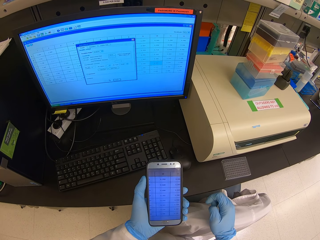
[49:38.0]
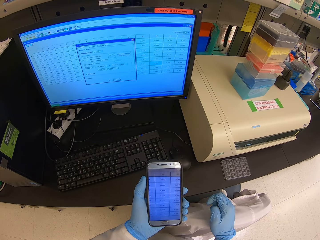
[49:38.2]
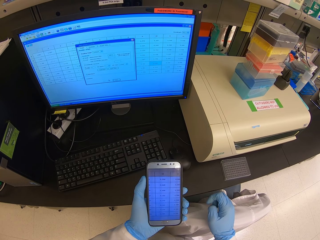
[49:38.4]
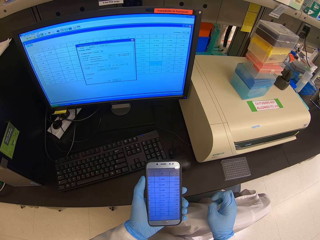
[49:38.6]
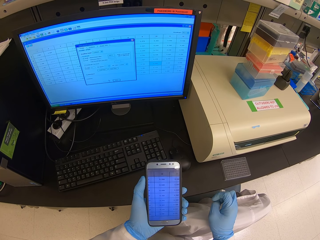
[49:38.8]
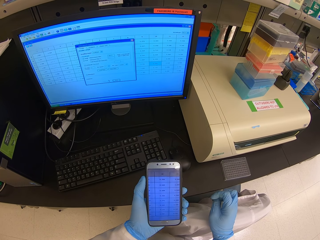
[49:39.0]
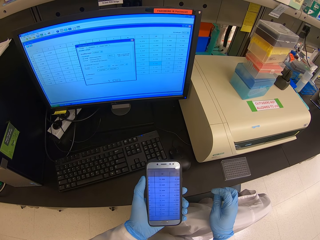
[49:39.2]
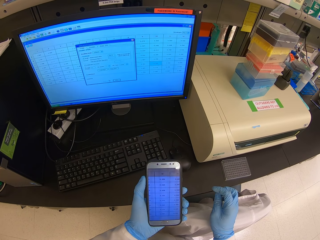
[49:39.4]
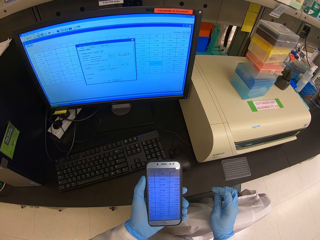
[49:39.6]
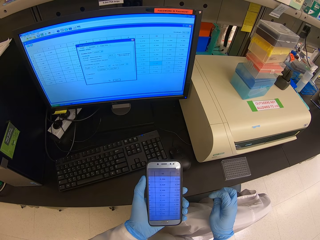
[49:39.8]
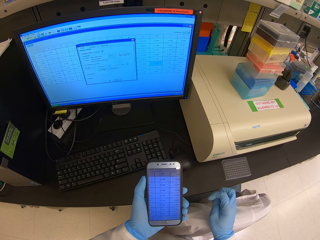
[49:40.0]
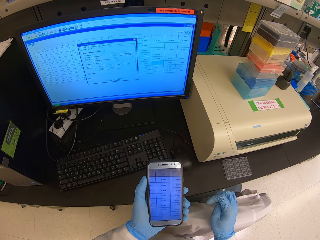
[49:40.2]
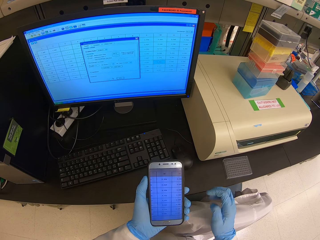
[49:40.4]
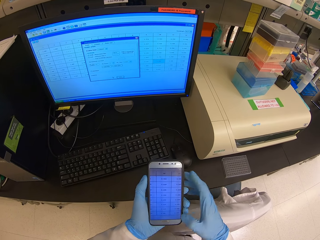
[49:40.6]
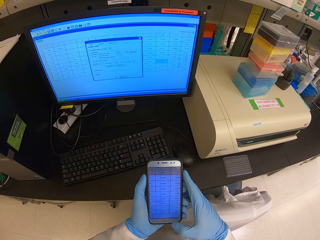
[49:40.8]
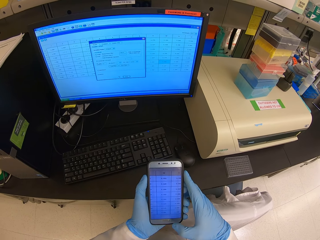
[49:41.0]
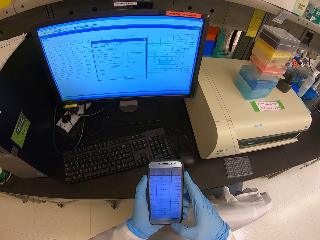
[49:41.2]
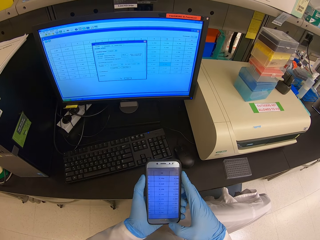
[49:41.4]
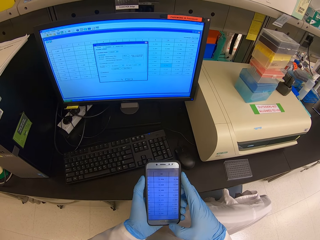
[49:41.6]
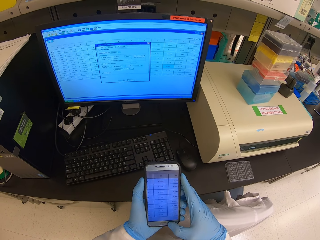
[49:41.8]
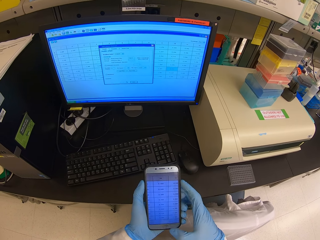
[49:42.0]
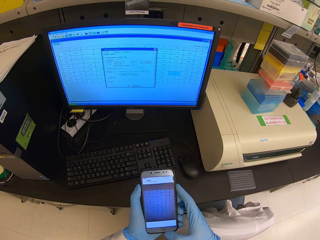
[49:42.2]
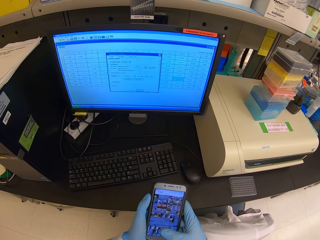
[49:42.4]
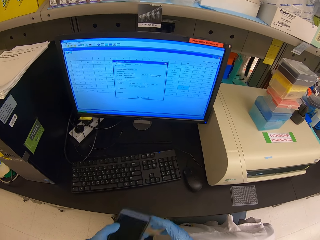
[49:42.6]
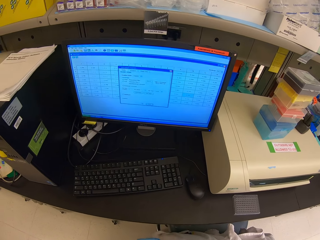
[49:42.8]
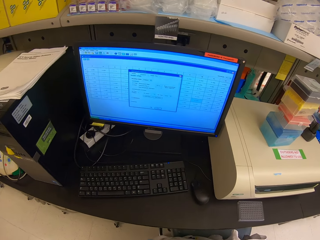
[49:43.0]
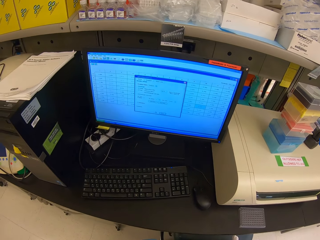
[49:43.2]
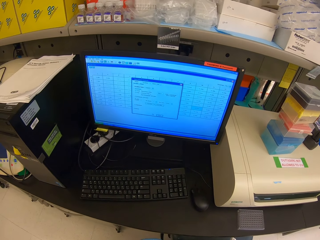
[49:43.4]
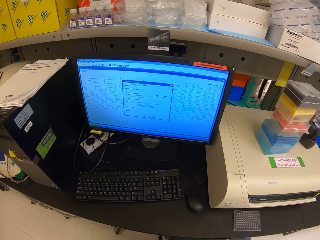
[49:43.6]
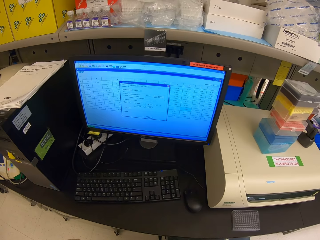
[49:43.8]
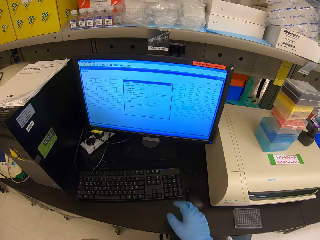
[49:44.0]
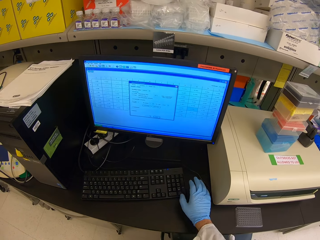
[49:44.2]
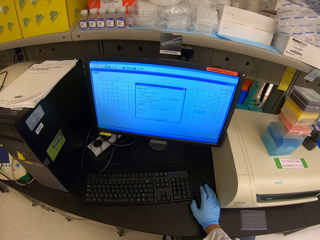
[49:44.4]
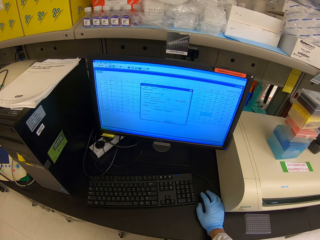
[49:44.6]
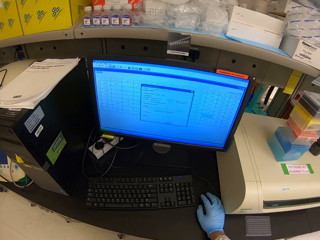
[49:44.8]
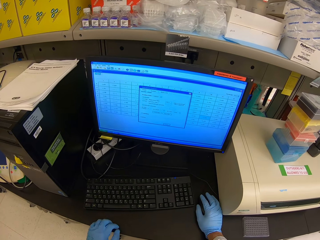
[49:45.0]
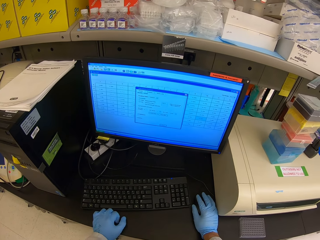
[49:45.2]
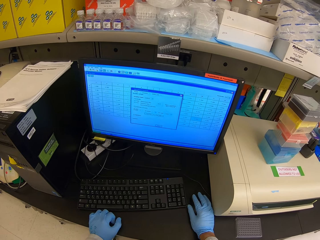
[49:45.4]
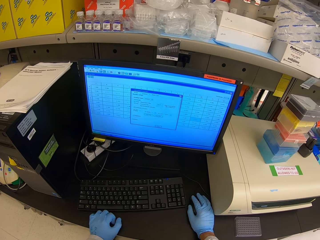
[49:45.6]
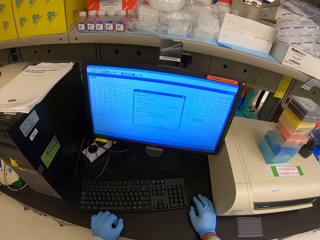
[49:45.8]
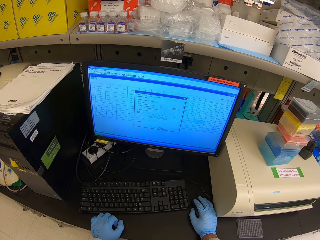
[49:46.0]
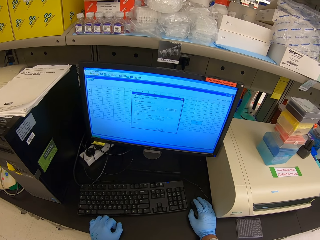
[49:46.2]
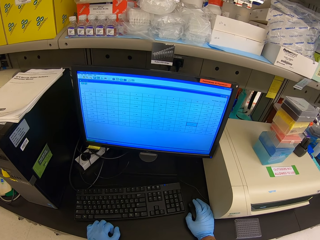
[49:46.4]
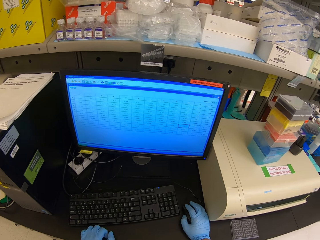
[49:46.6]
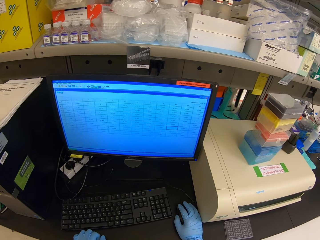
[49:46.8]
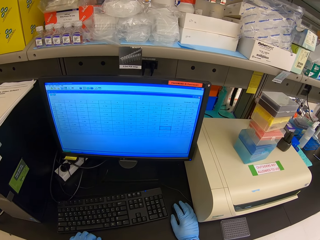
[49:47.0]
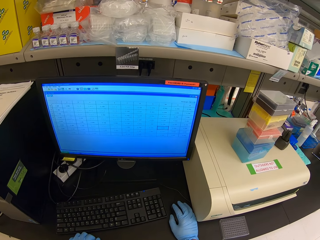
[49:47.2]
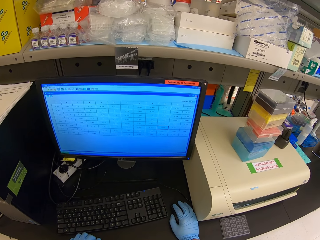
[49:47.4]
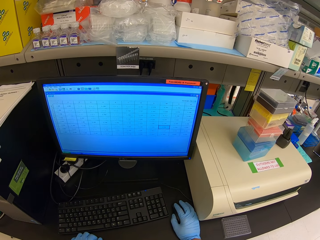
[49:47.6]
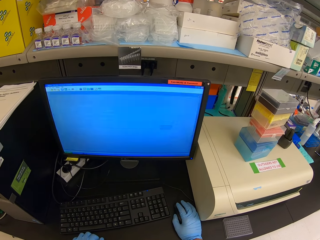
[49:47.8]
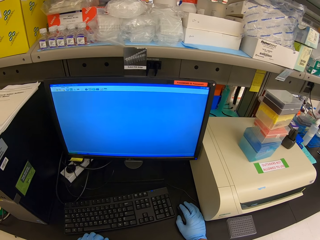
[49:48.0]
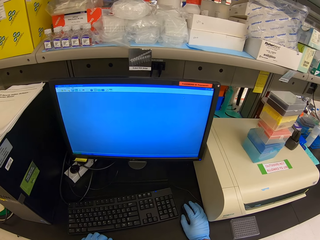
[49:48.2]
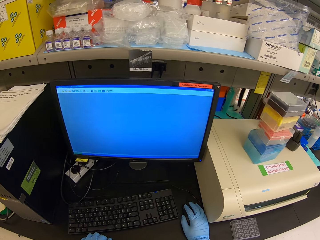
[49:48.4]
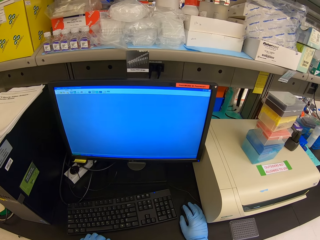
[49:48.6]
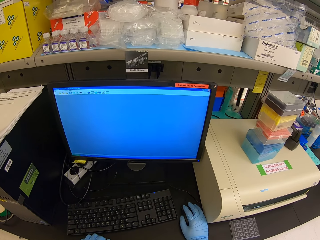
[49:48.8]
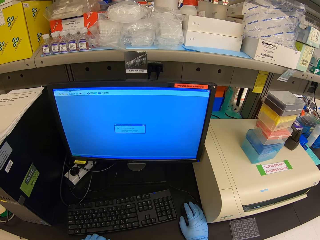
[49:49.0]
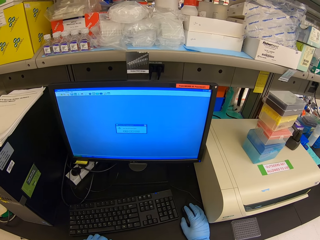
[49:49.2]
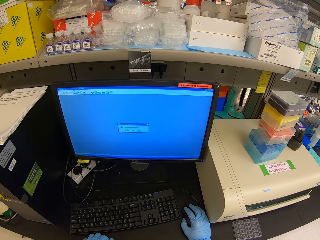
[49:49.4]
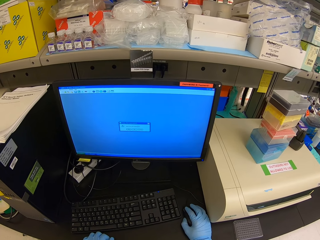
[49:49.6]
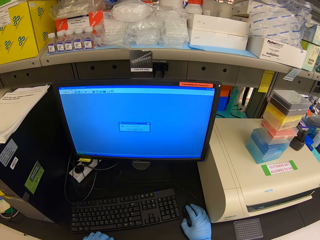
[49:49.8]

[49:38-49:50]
The camera wearer turns off the phone screen. They put the phone in the pocket. They hold a mouse. They use the computer mouse. They operate on a computer.

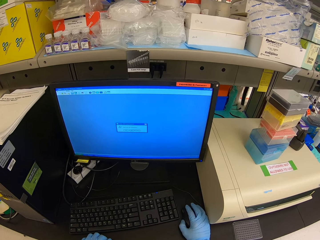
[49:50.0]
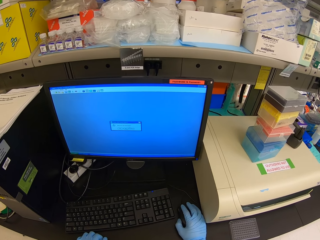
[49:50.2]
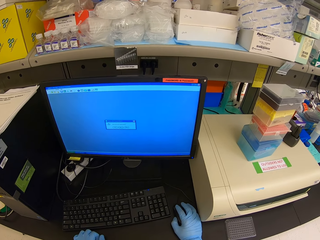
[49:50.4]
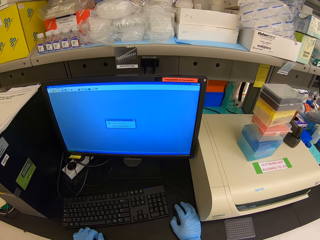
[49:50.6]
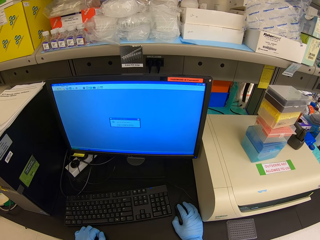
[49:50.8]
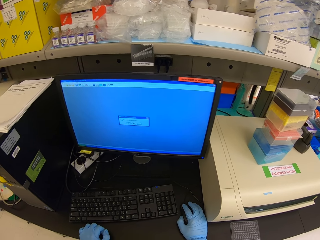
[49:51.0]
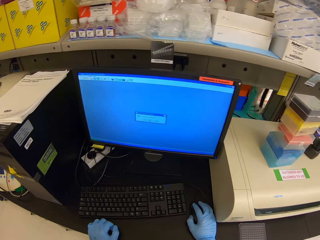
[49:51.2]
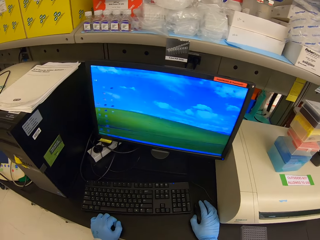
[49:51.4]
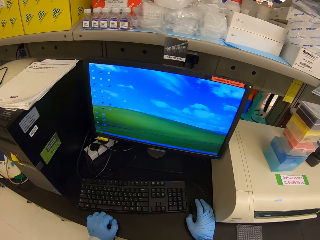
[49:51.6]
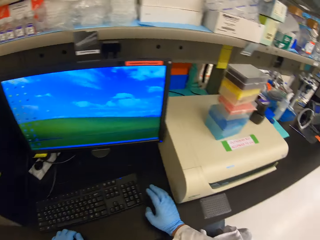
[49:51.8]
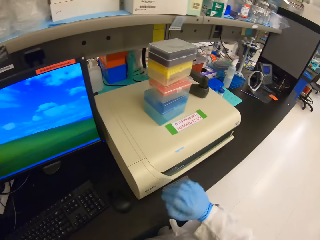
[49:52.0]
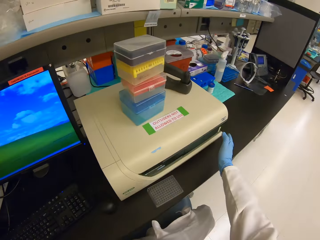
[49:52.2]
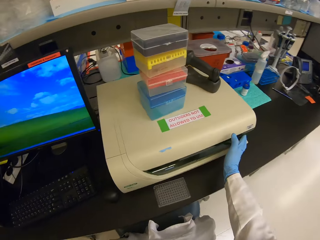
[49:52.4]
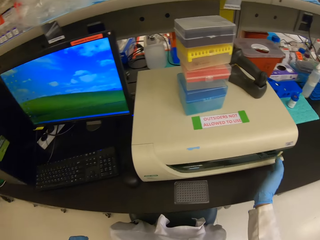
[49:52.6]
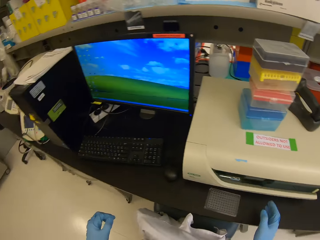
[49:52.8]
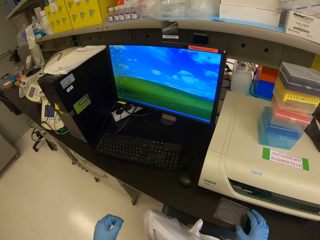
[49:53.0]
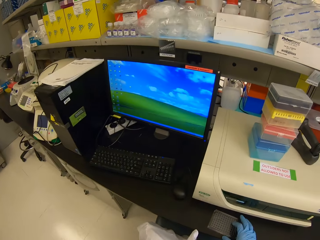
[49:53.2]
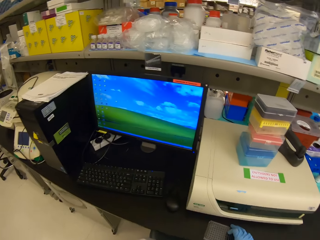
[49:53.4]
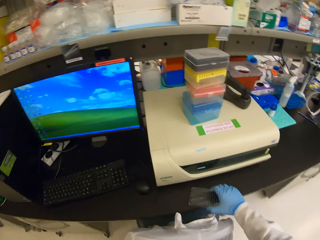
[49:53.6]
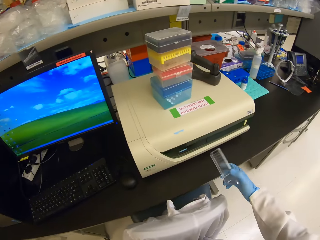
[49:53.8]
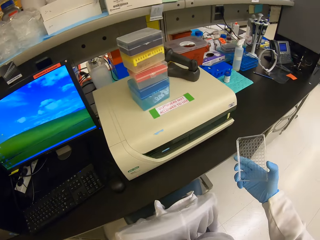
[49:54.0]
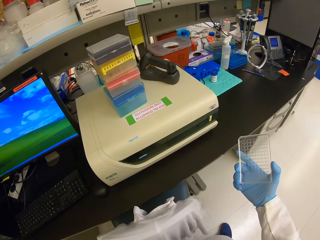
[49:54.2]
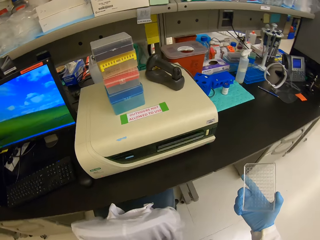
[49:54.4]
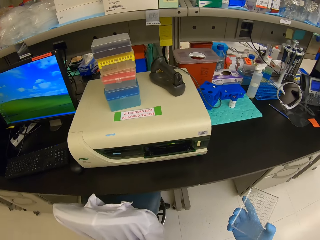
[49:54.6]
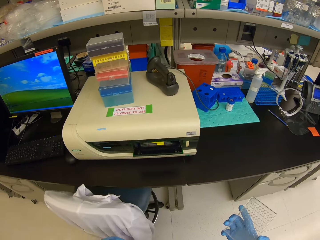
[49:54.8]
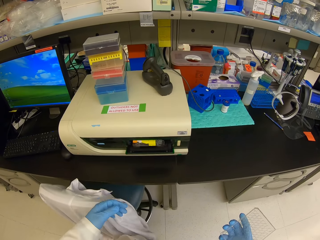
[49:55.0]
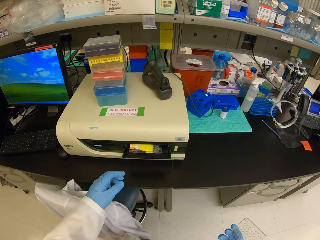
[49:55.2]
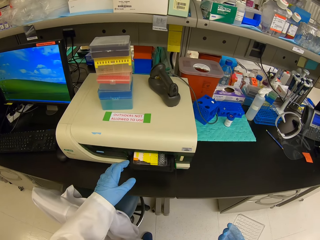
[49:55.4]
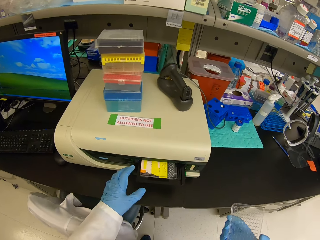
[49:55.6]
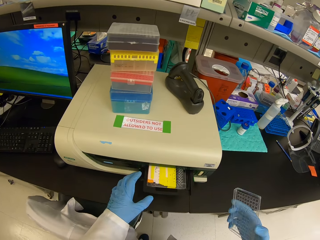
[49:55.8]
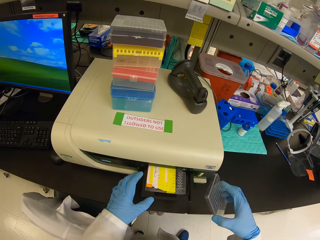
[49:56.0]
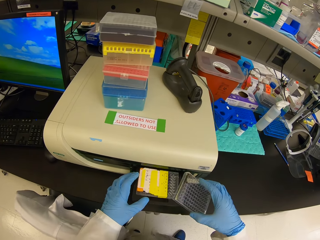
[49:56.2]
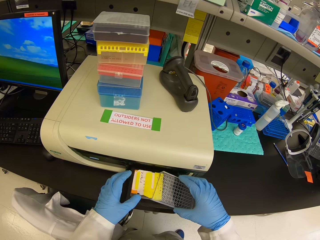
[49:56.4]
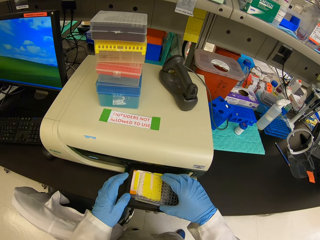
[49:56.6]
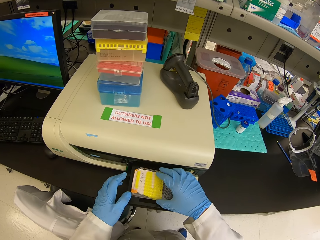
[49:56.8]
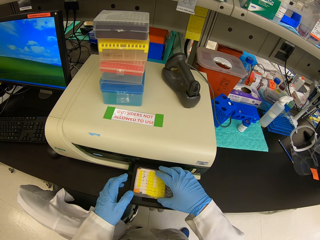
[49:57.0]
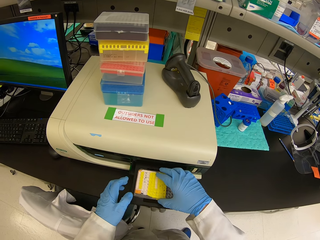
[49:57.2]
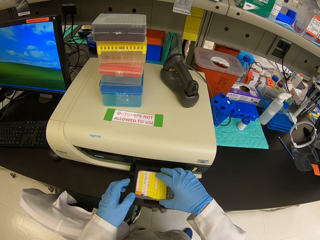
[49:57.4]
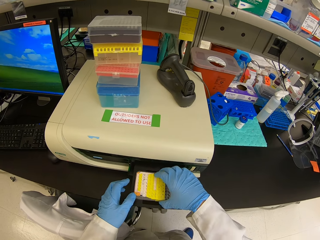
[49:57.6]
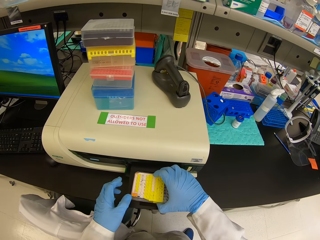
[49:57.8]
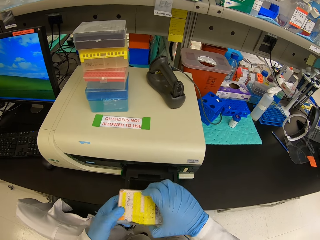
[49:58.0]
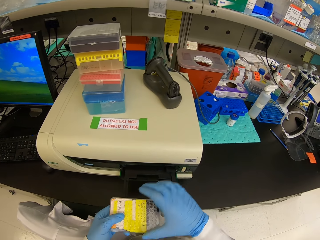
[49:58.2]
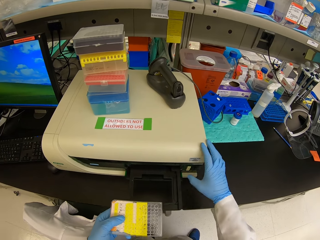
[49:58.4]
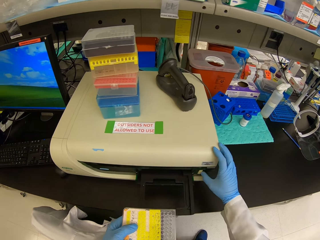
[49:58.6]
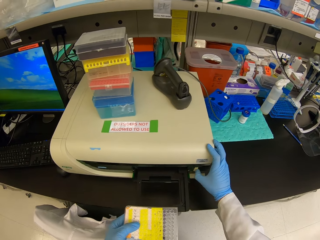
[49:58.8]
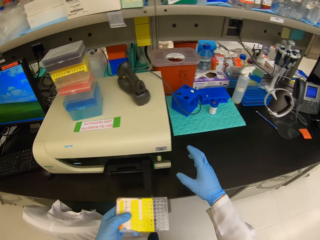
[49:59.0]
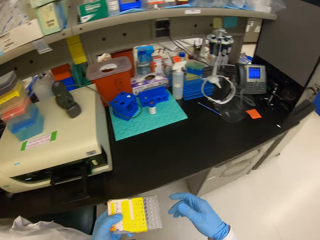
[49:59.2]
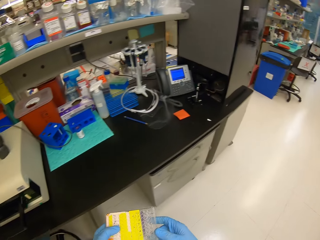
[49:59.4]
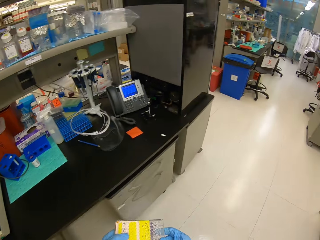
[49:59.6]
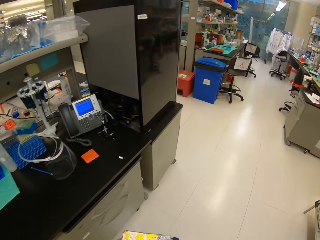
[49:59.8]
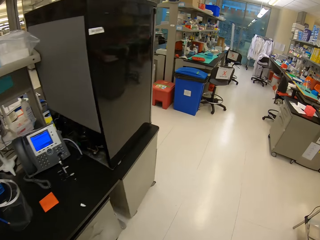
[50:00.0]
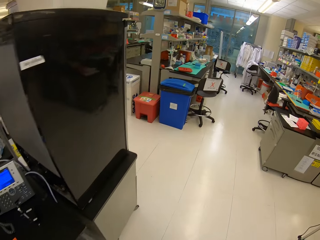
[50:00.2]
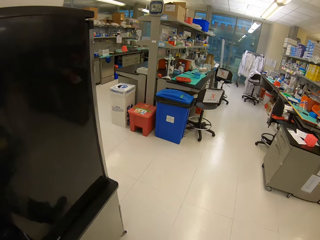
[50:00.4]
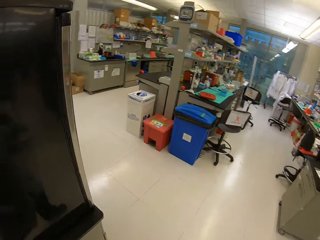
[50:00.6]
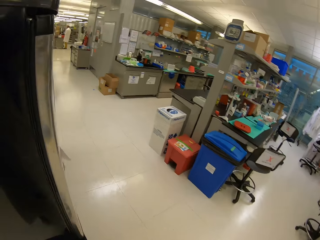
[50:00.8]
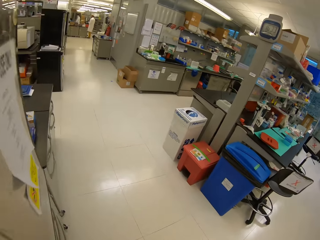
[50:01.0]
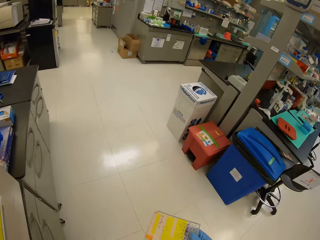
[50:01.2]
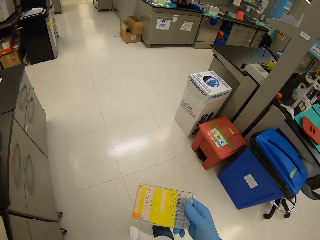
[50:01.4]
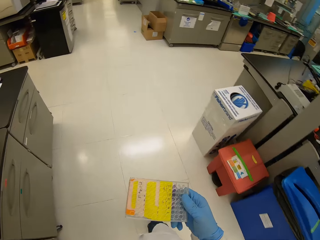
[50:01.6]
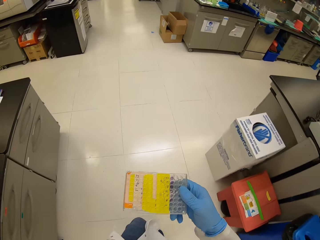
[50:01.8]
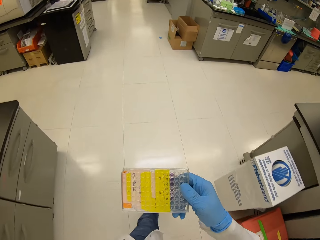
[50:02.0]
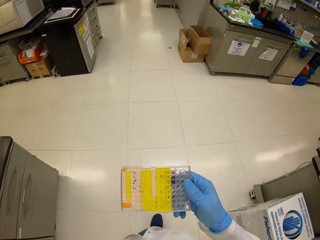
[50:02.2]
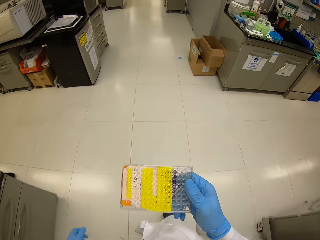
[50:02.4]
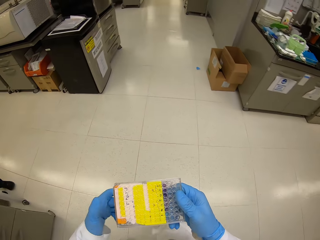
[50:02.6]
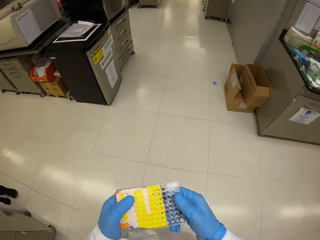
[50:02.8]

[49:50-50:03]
The camera wearer stares around. They click a button on a printing machine. They pick up a lid on the table. They fix the lid on a tin. They pick up the container from the printing machine. They click a button on the printing machine. They look around. They walk around holding something.
